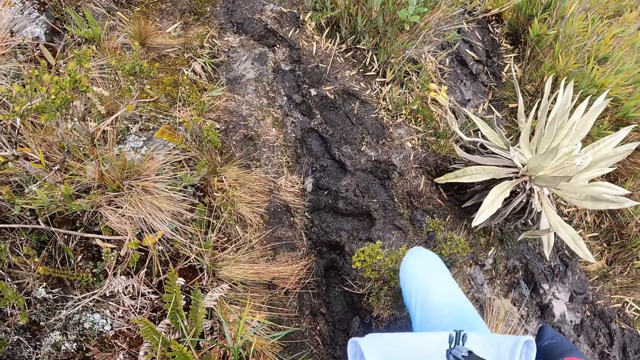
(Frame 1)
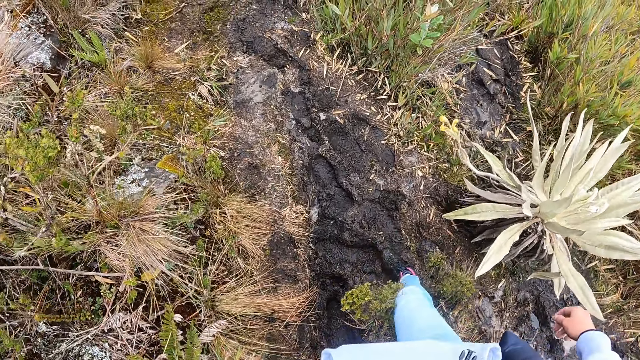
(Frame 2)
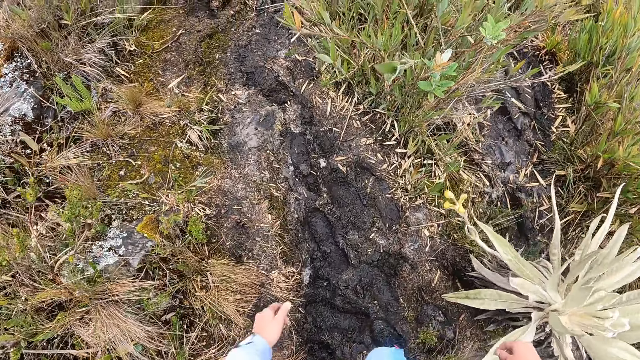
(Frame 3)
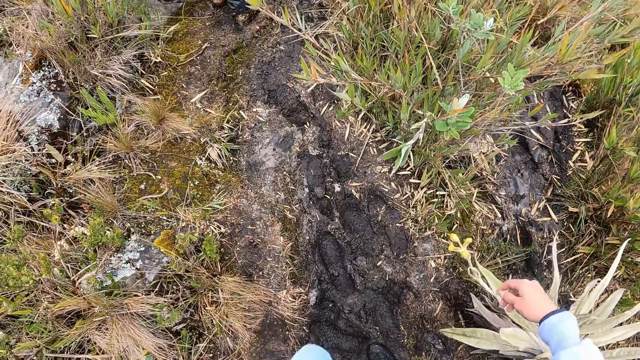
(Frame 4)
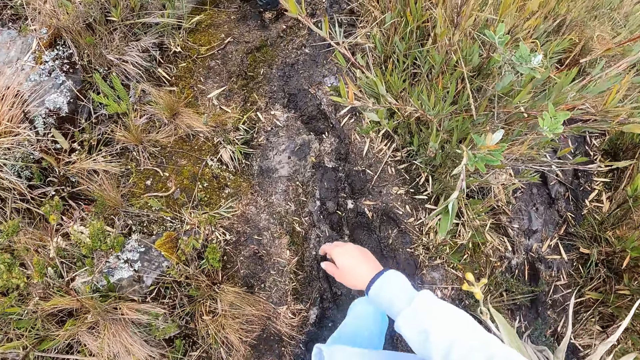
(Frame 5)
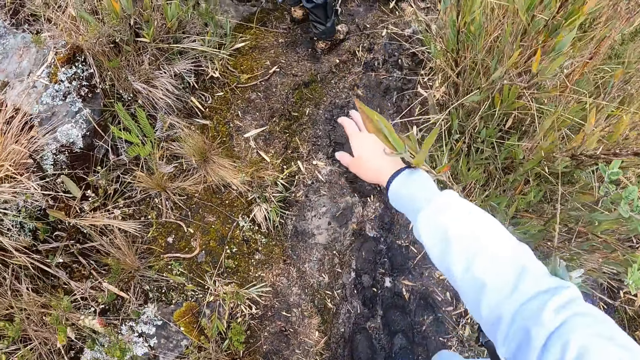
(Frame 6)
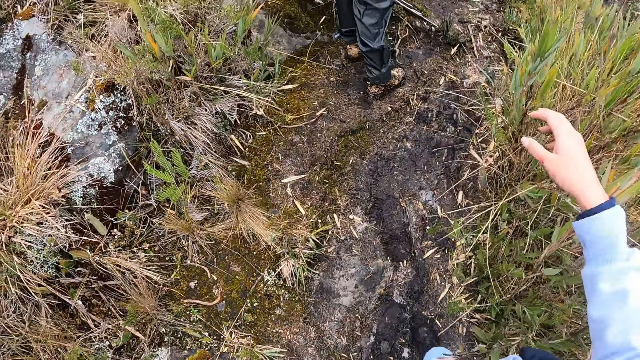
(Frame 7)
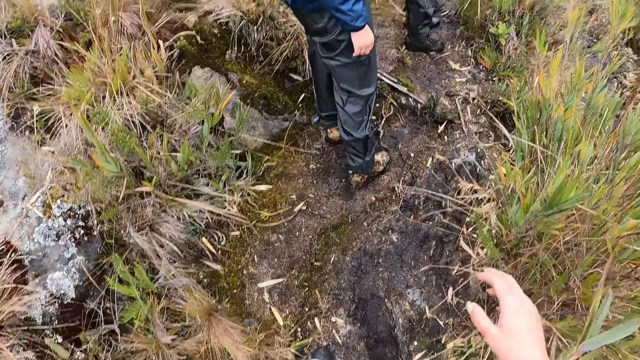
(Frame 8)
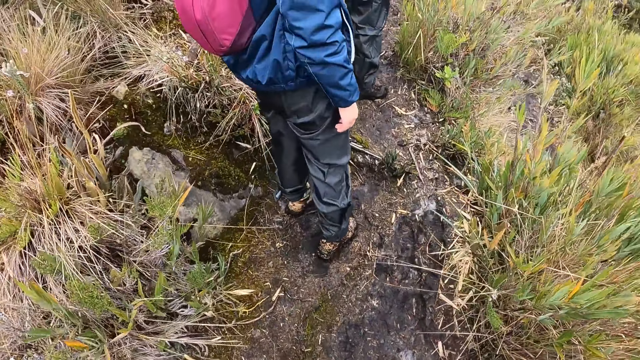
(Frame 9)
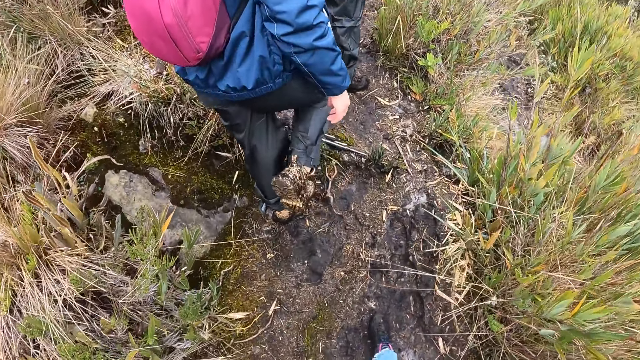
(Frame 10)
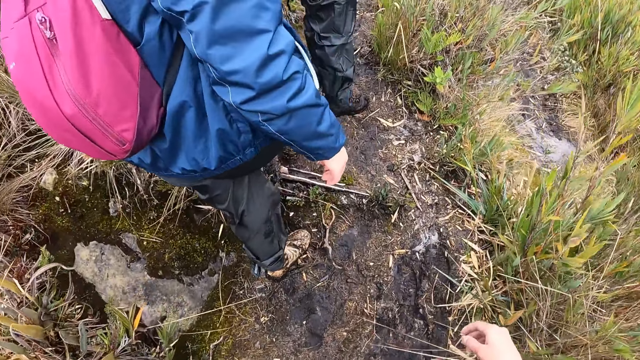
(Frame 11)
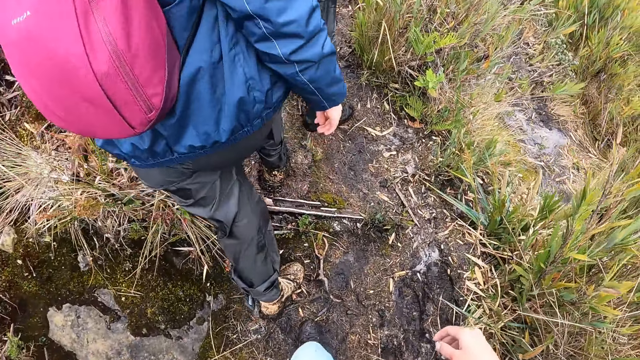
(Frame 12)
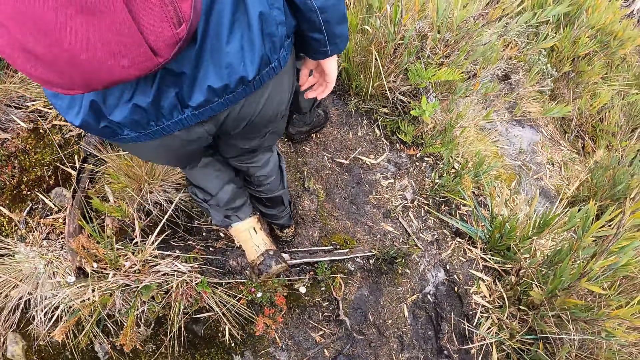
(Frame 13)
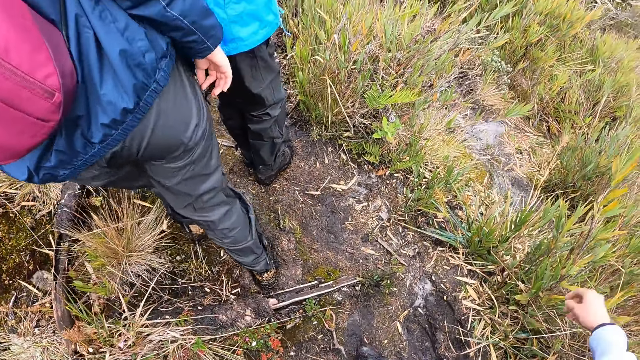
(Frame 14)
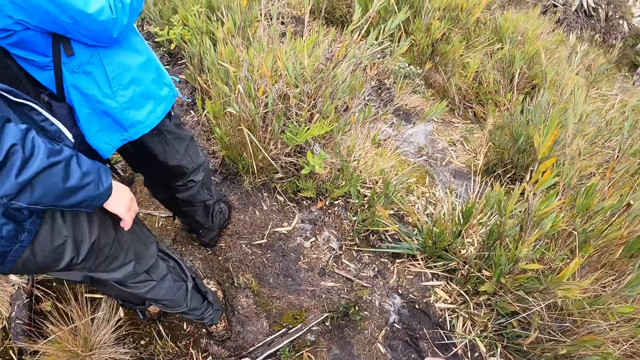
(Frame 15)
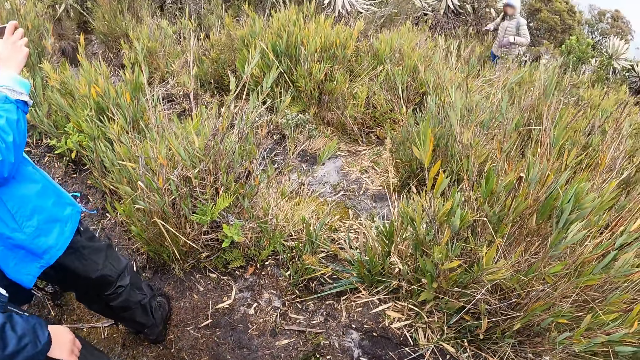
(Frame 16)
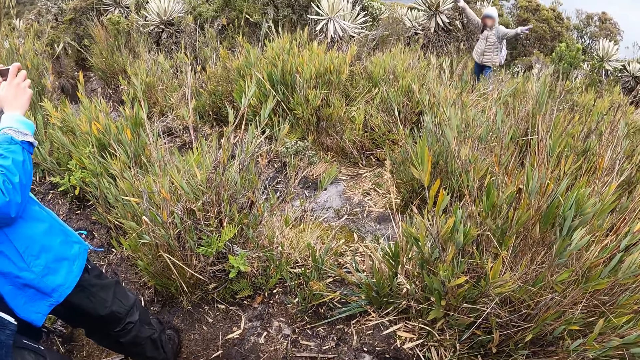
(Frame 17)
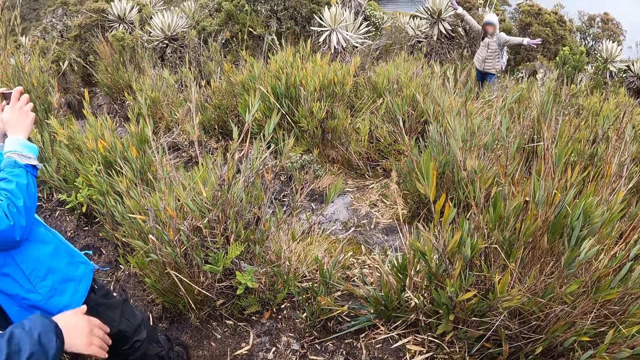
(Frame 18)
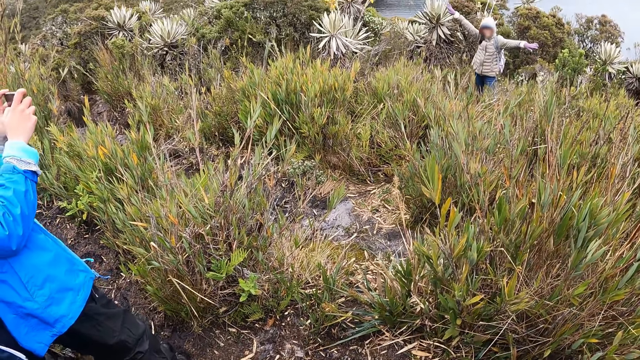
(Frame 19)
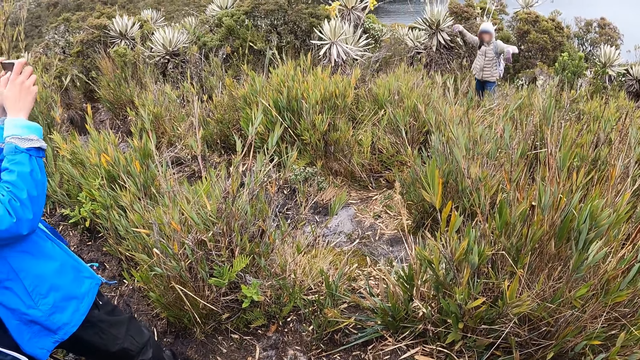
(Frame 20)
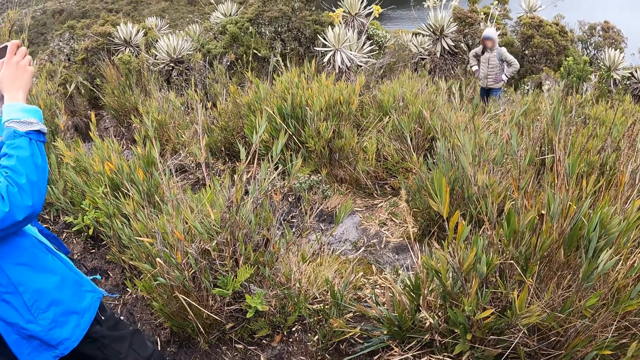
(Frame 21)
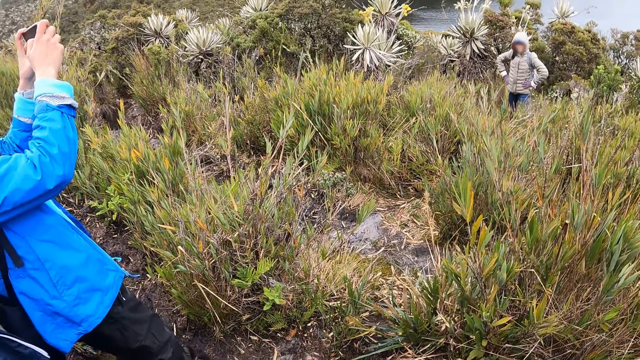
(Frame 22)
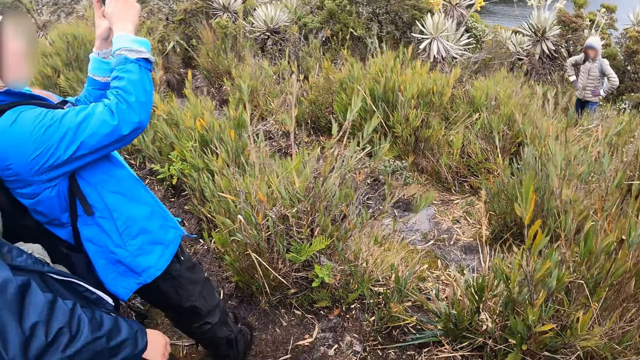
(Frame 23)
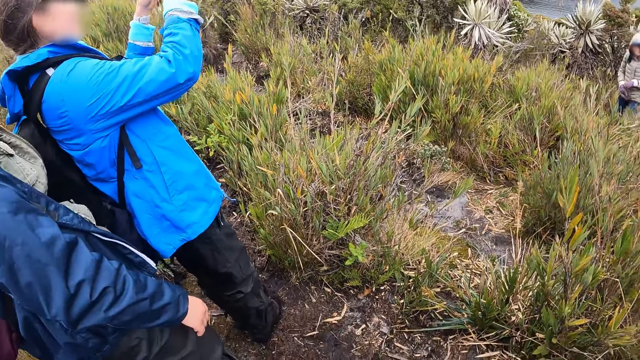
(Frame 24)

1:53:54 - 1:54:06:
A woman walks. The camera wearer moves the plant with the hand. They walk. The woman lifts the hand up. The camera wearer looks around. They interact with the group of people.

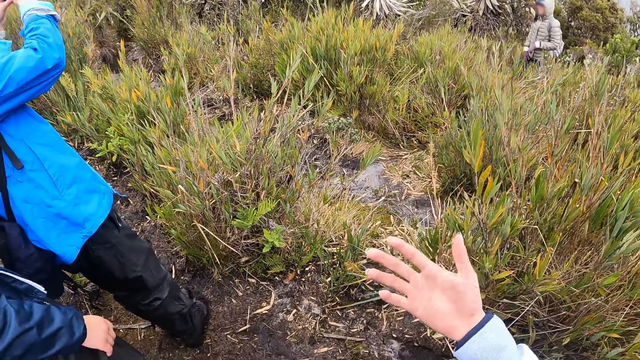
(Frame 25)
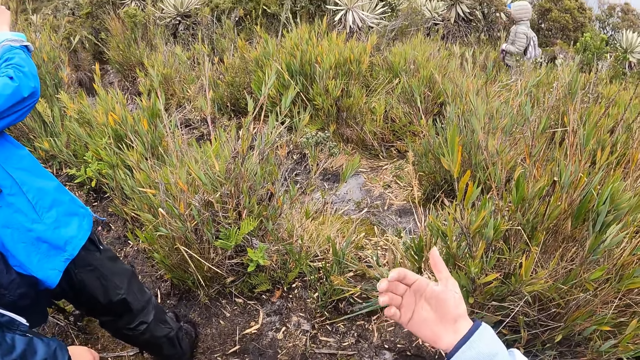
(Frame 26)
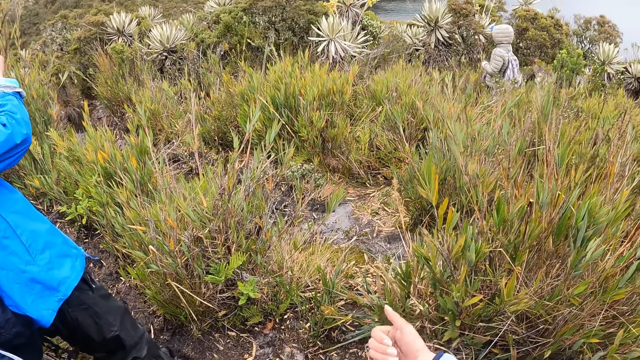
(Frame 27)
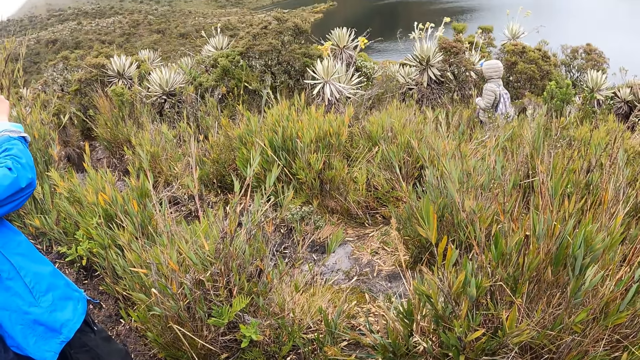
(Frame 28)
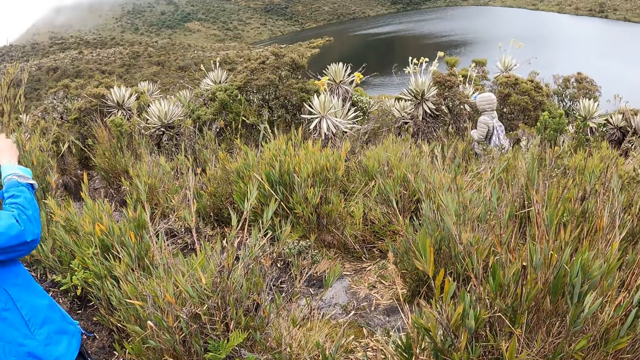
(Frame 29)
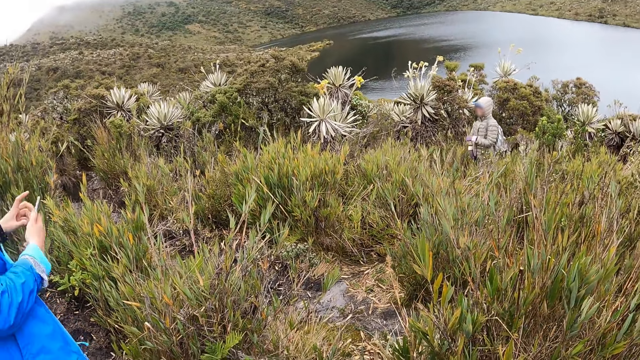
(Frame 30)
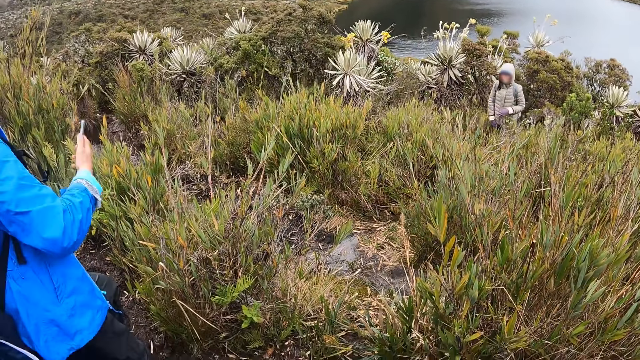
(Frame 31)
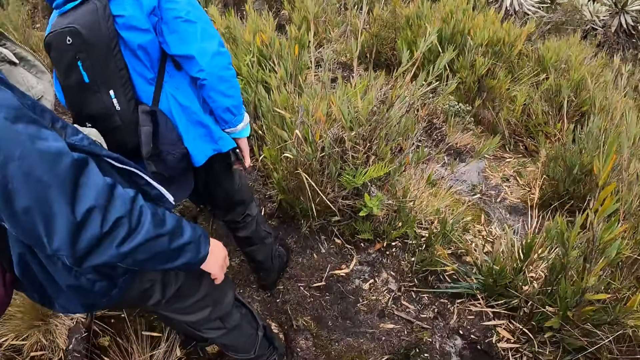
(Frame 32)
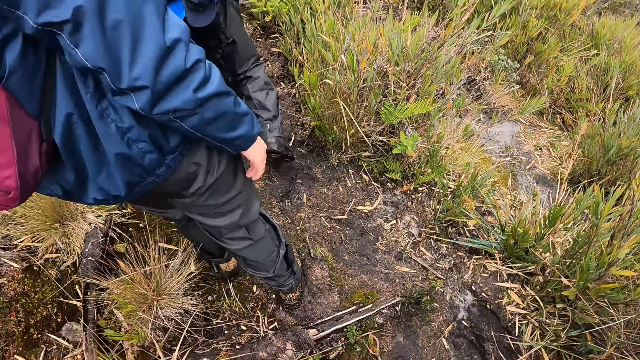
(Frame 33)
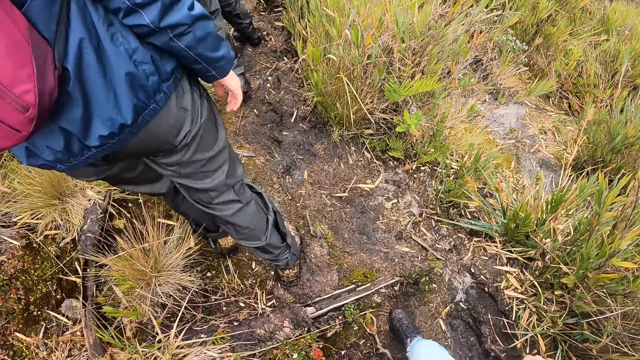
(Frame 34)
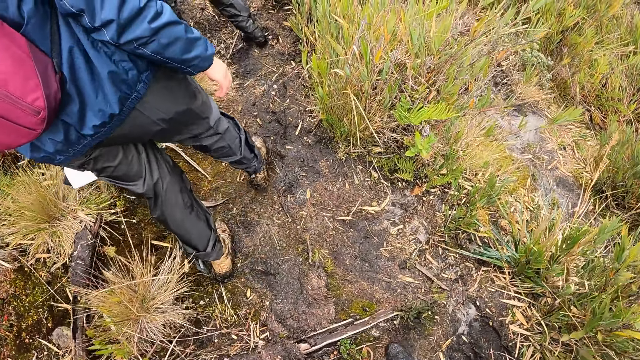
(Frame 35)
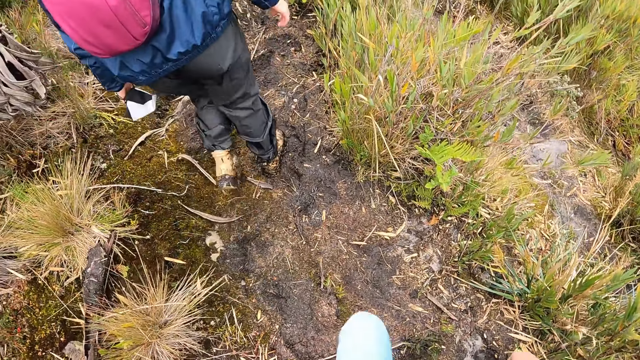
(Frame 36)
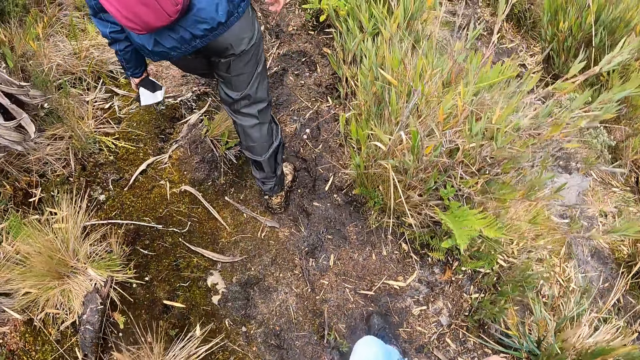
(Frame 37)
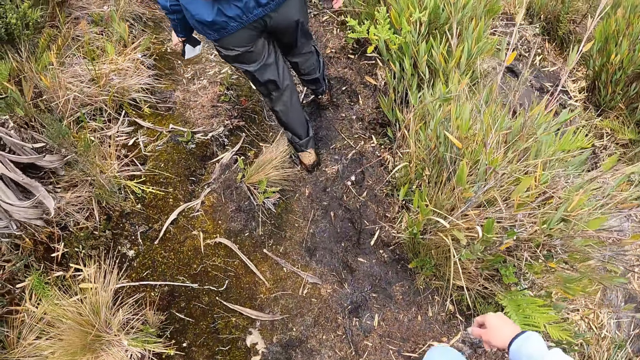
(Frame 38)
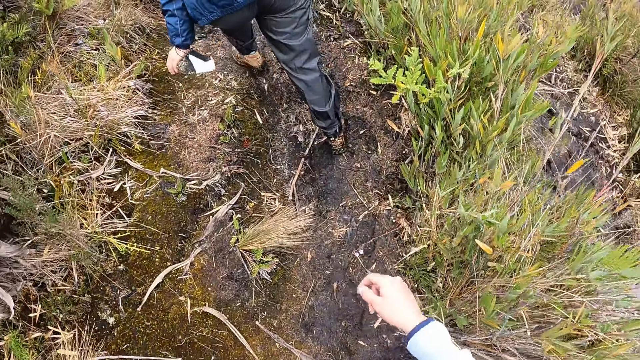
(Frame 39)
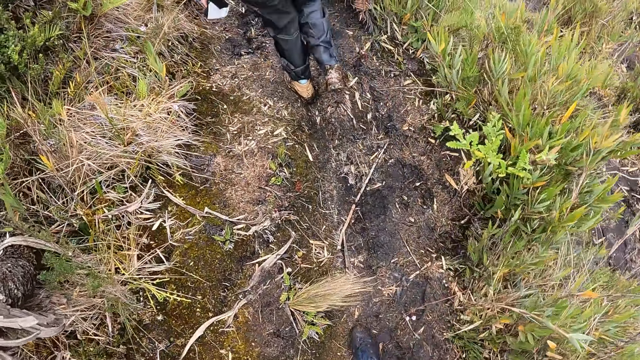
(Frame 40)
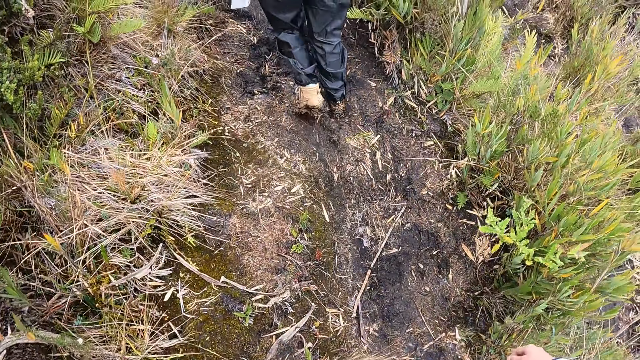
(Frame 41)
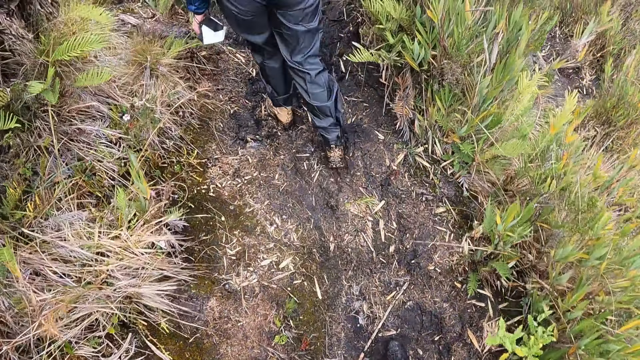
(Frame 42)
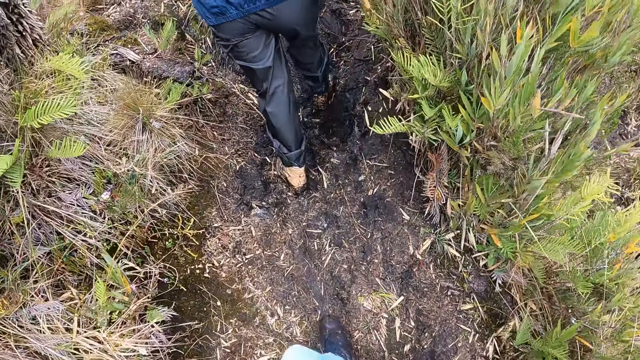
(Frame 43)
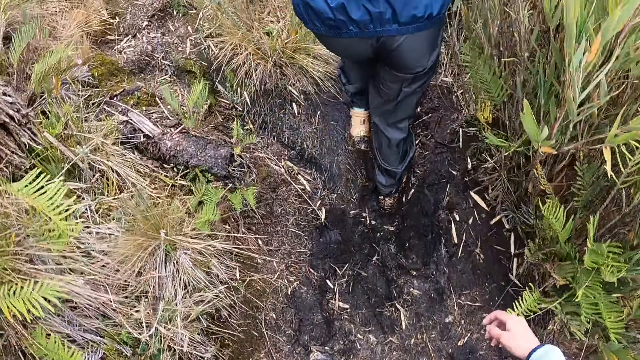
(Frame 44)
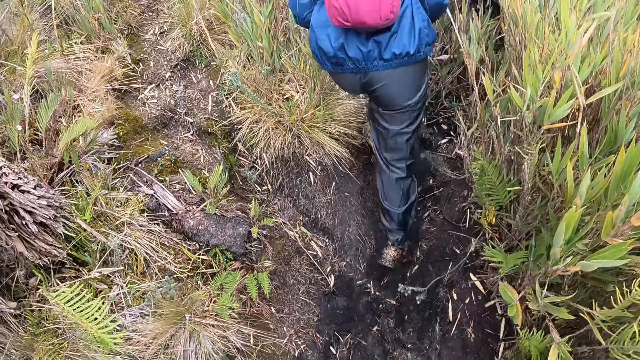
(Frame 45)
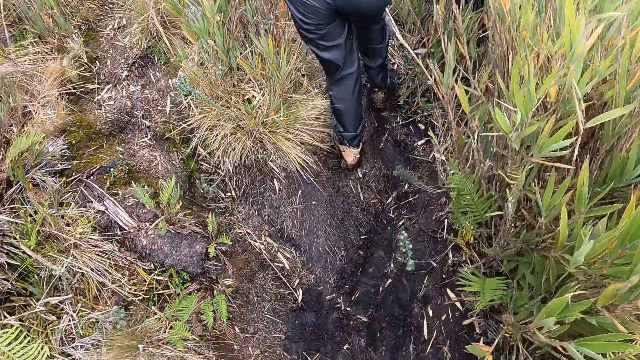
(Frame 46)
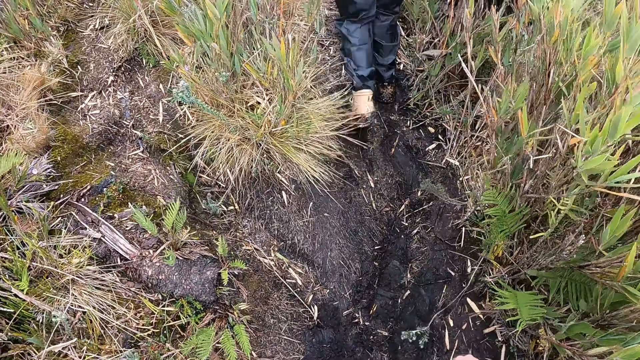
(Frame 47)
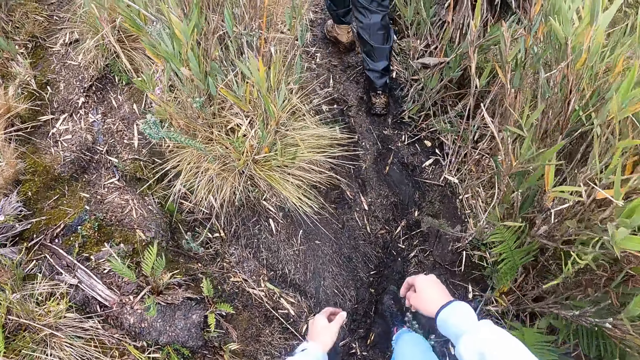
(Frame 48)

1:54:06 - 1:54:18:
The camera wearer looks at the hand. They look around. They climb the hill with the group of people. A woman walks. The camera wearer walks.
